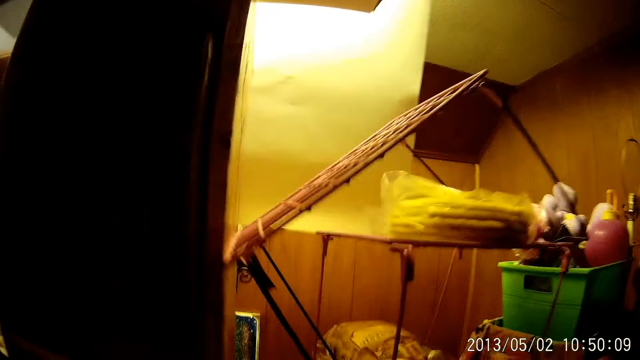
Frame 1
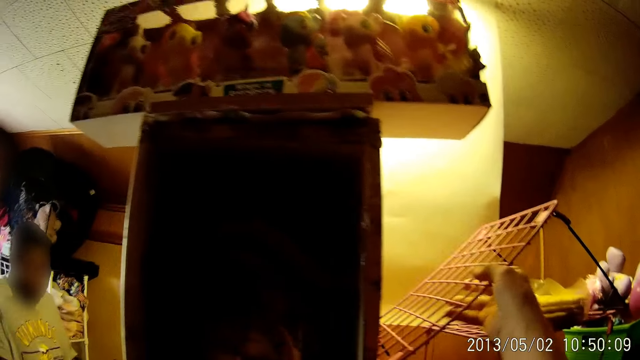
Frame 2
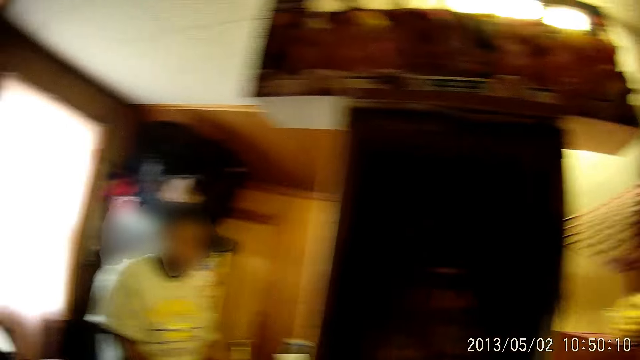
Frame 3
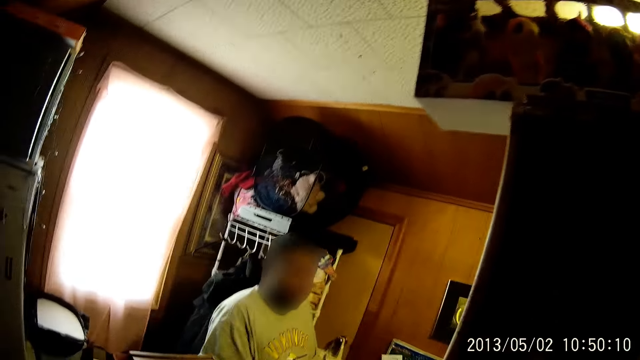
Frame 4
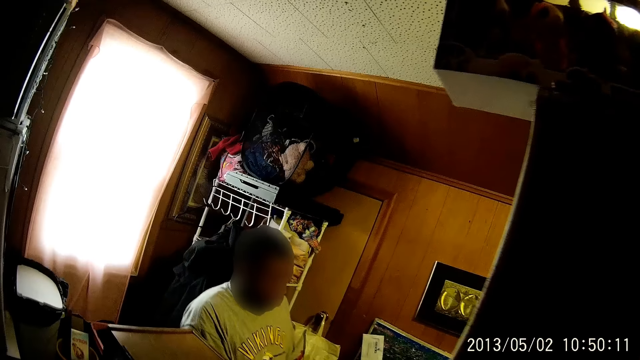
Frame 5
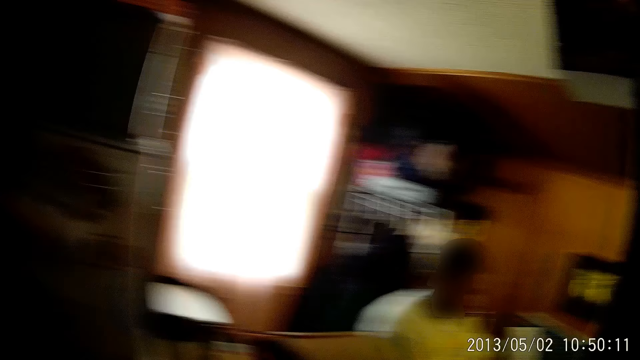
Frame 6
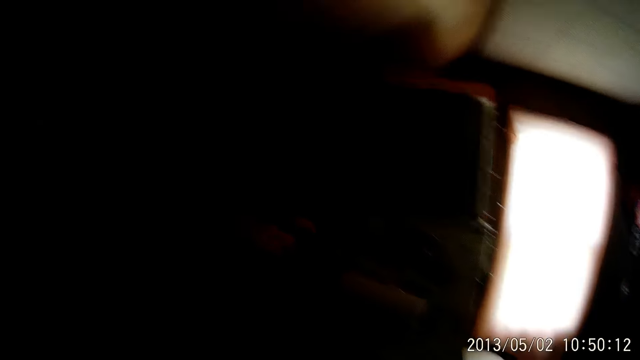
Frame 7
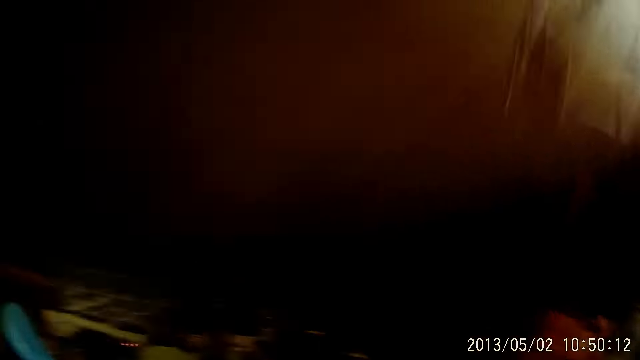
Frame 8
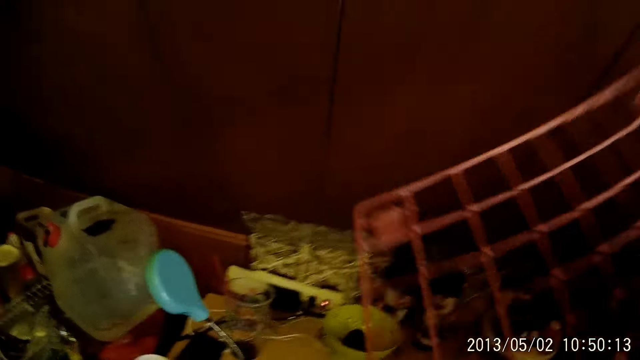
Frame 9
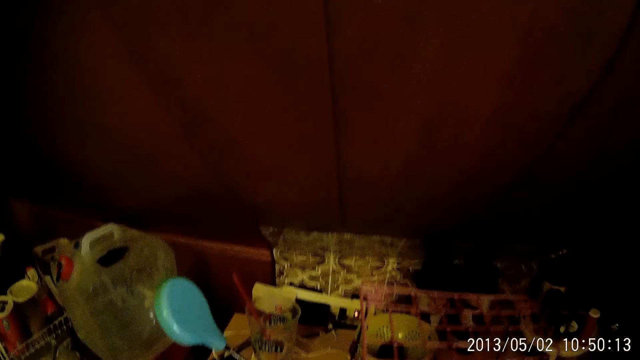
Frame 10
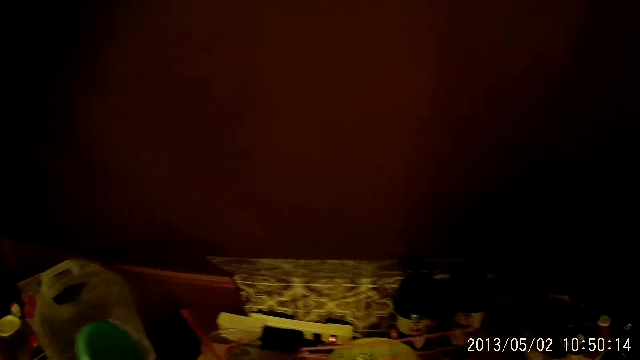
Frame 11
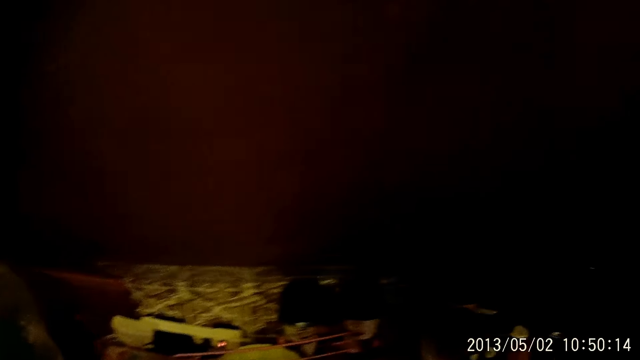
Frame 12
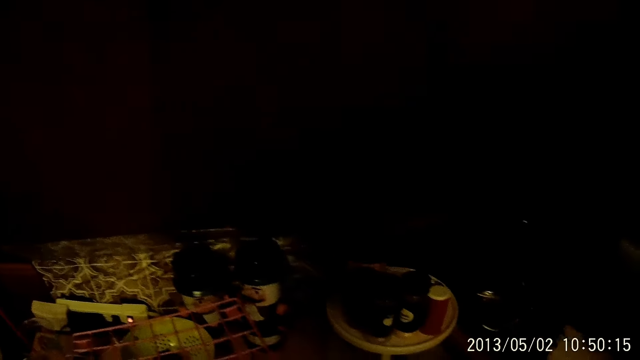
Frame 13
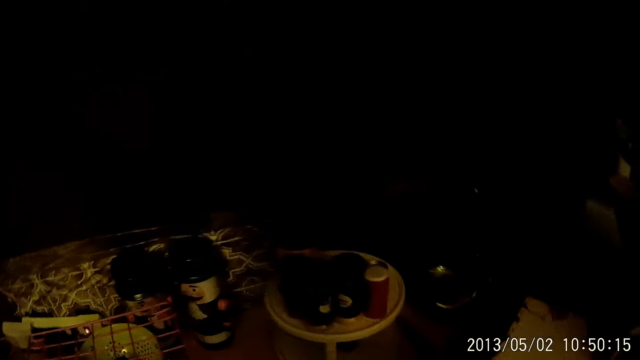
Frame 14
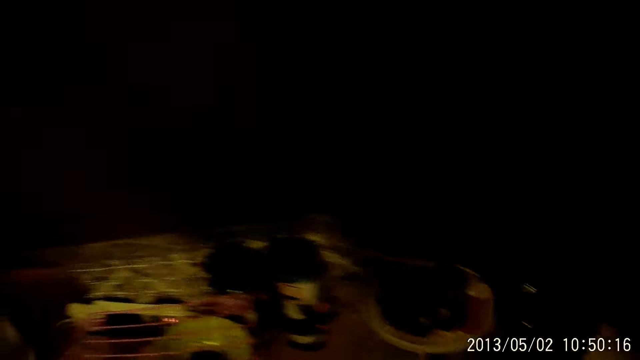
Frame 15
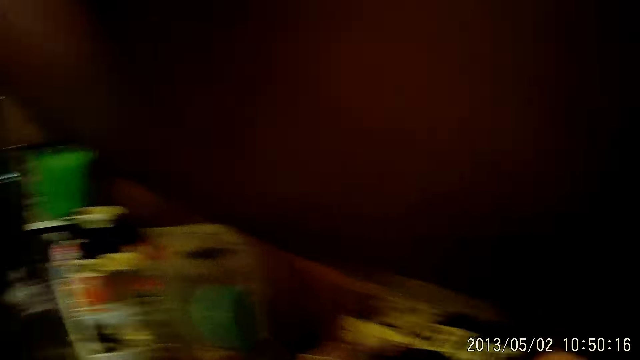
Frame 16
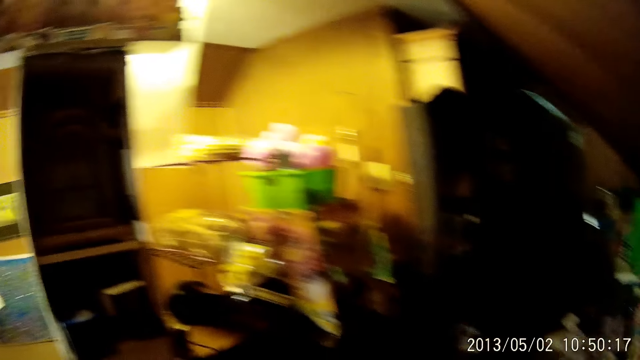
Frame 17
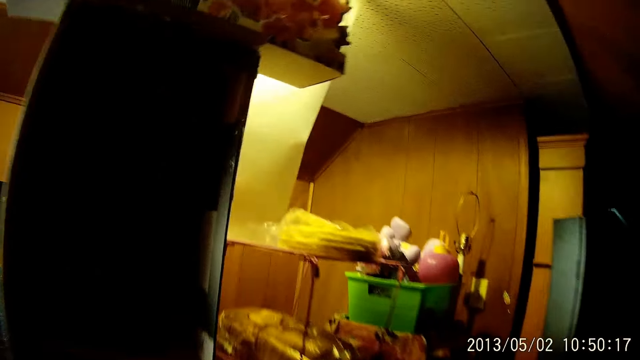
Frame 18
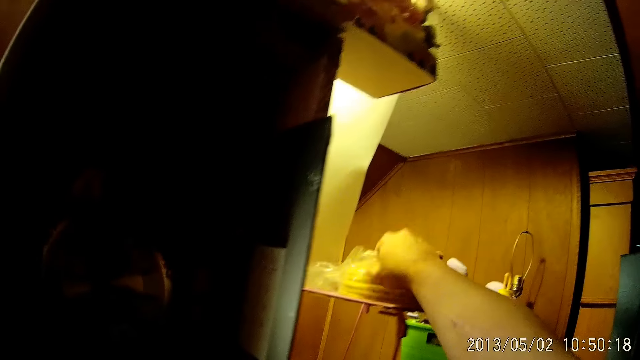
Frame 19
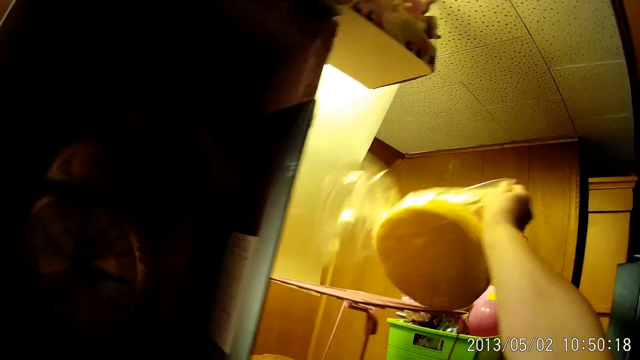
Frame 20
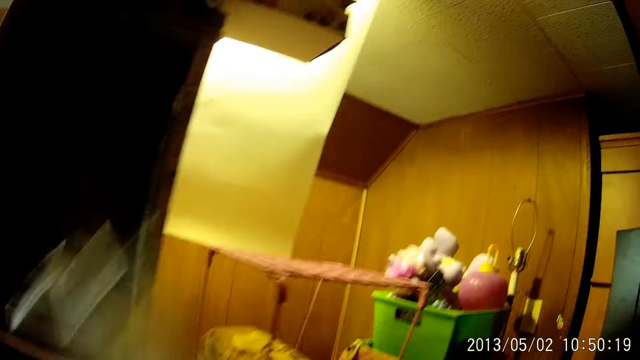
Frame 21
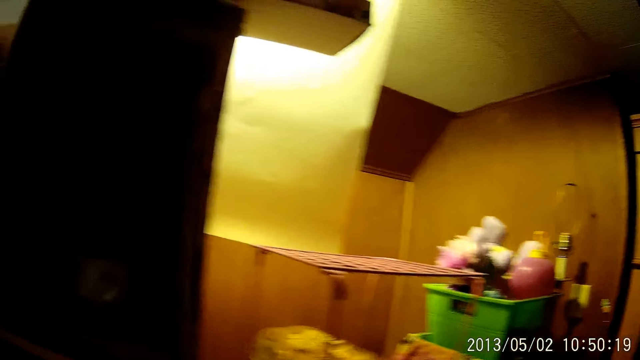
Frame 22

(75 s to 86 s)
The camera wearer picks up a part of the rack. A man kneels on the floor. The camera wearer lifts a fallen rack and walks around. He drops the fallen rack on a platform or table close to the wall in the store. He moves the rack on the table and walks around. He picks up a round bread on the top of a rack with his right hand. He picks up a paper with something on the rack.

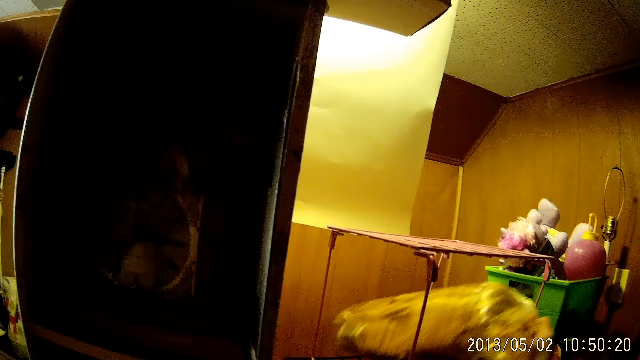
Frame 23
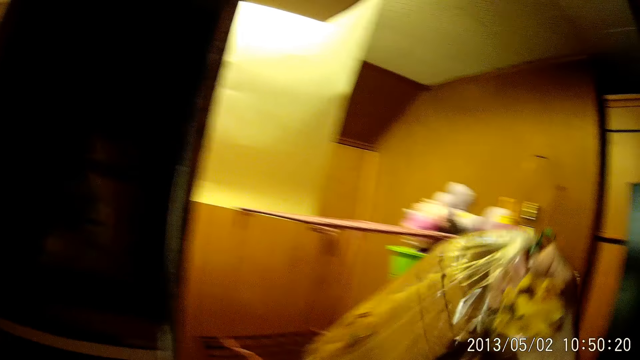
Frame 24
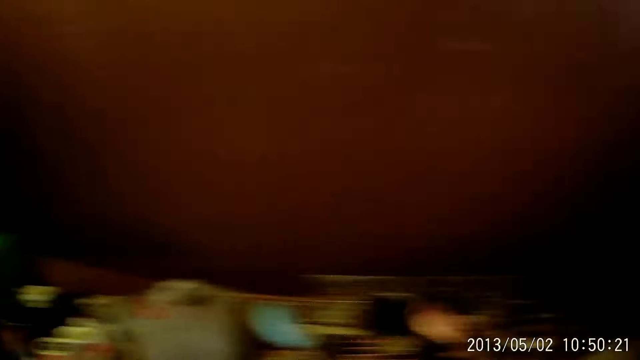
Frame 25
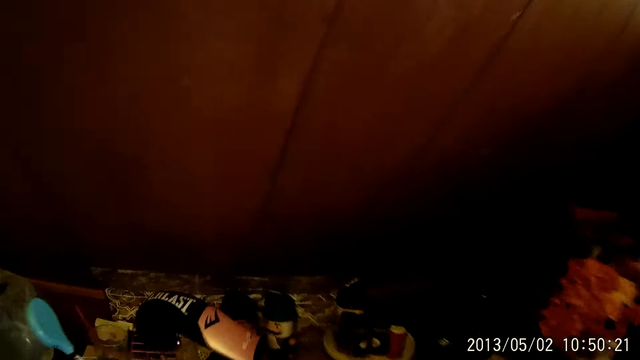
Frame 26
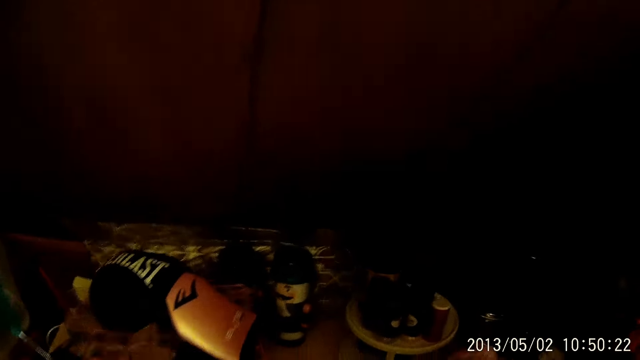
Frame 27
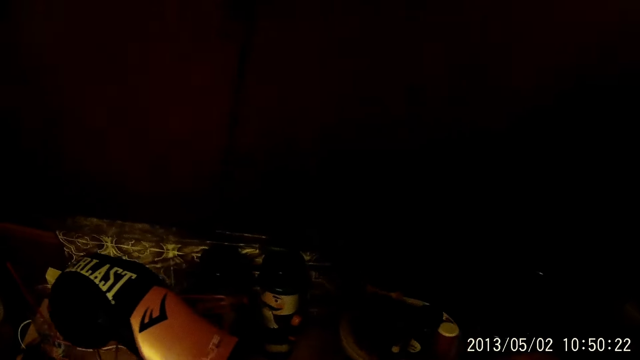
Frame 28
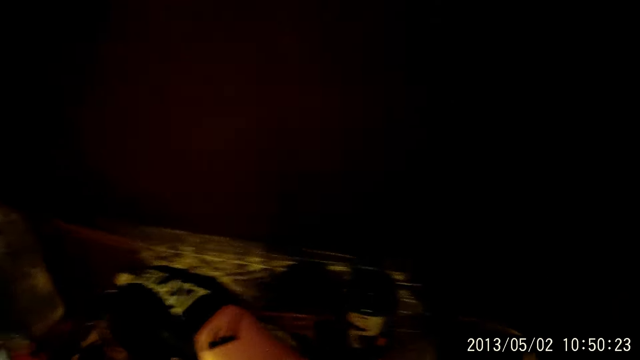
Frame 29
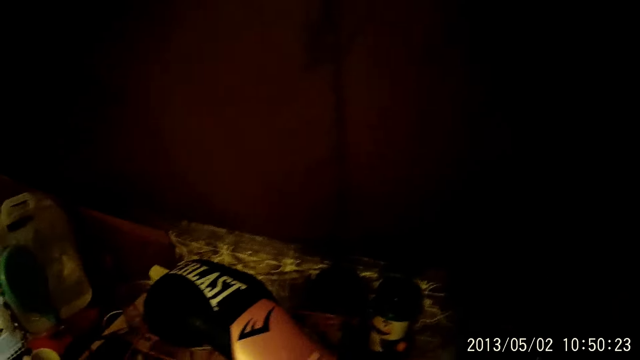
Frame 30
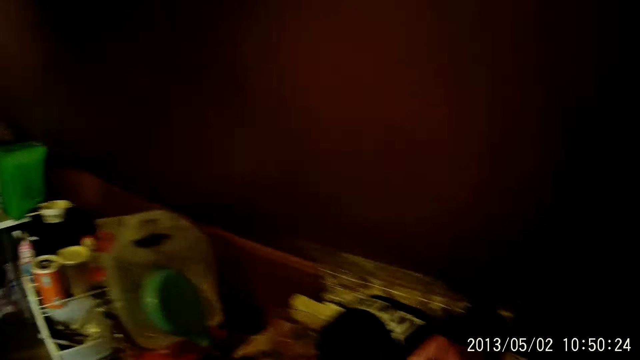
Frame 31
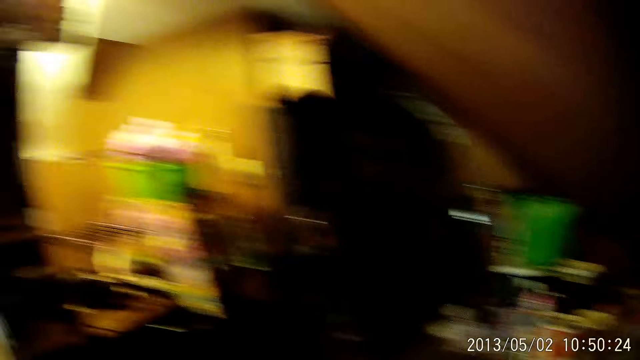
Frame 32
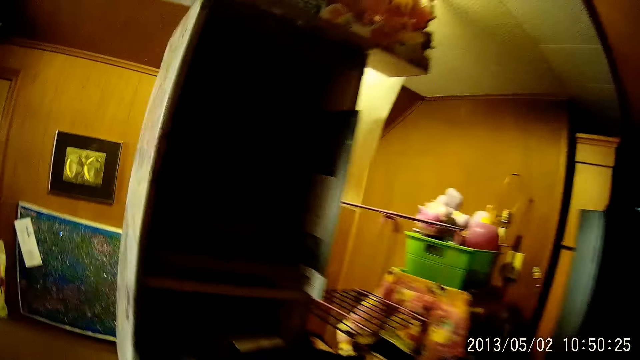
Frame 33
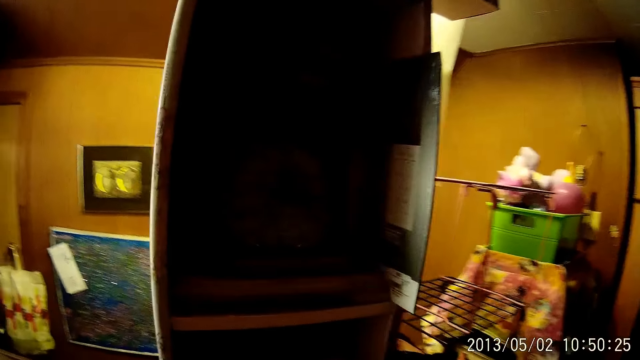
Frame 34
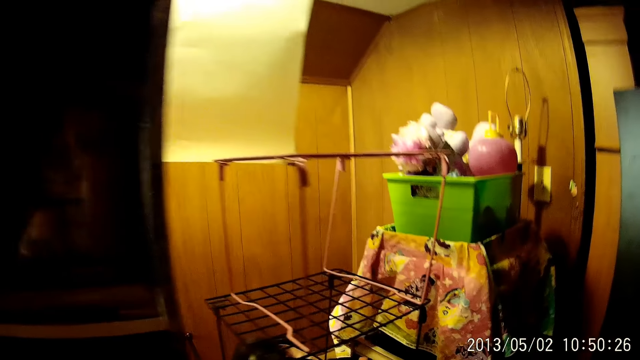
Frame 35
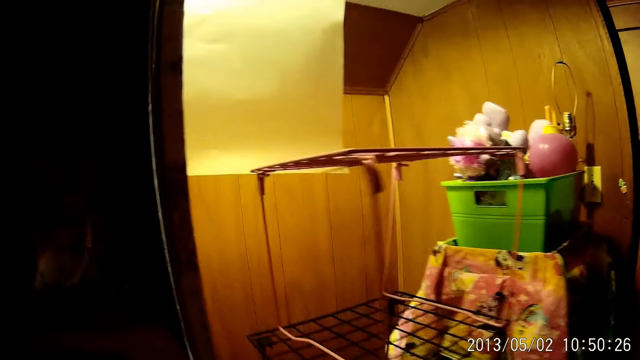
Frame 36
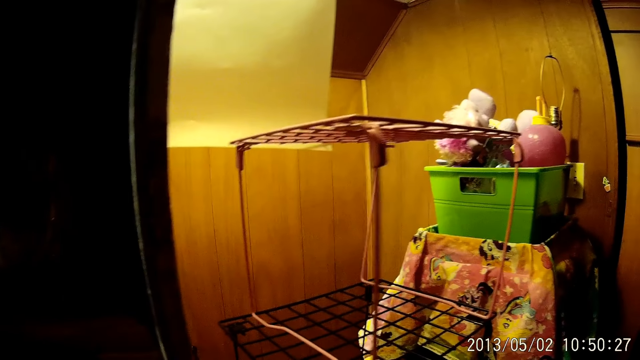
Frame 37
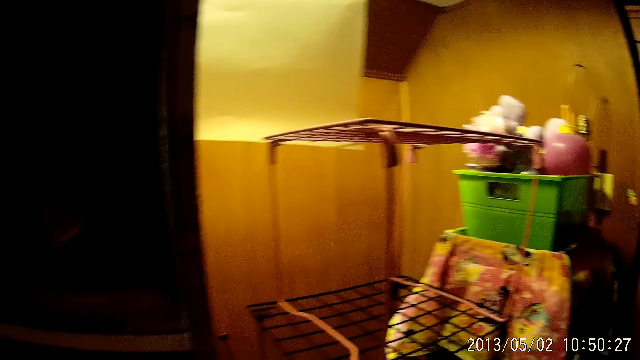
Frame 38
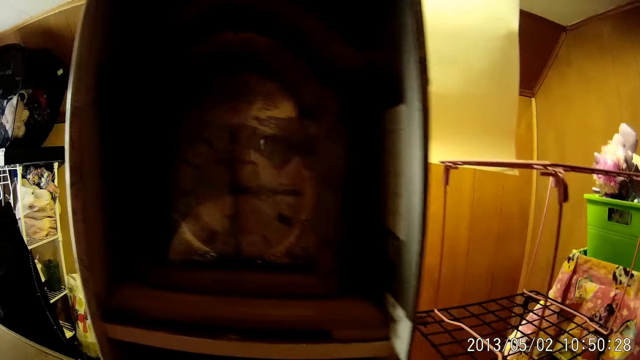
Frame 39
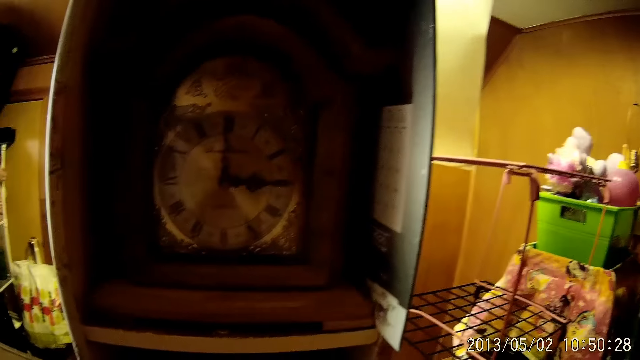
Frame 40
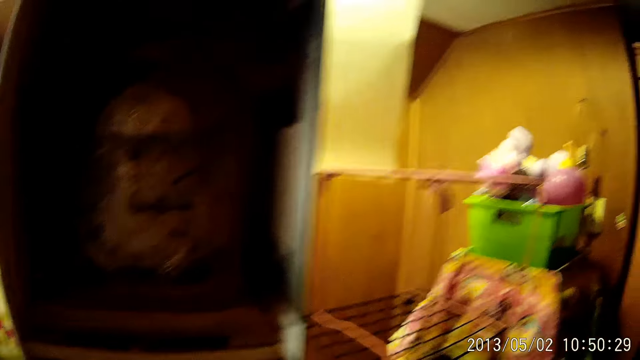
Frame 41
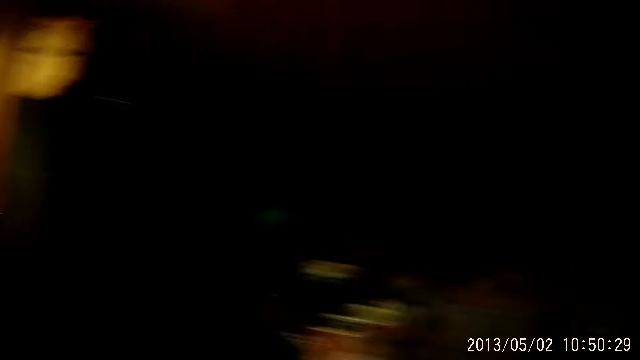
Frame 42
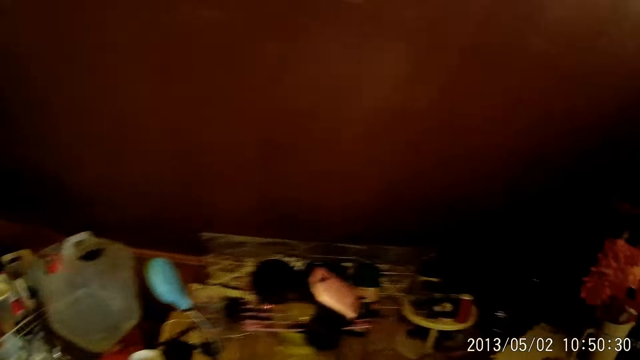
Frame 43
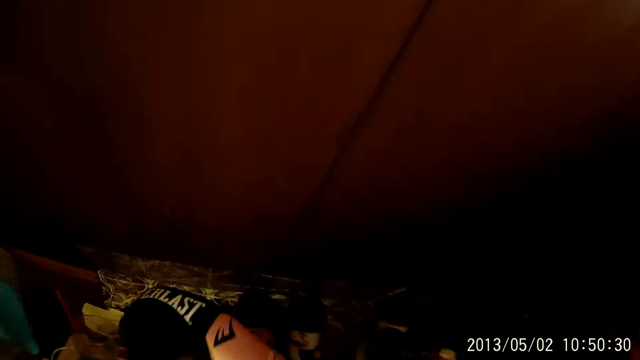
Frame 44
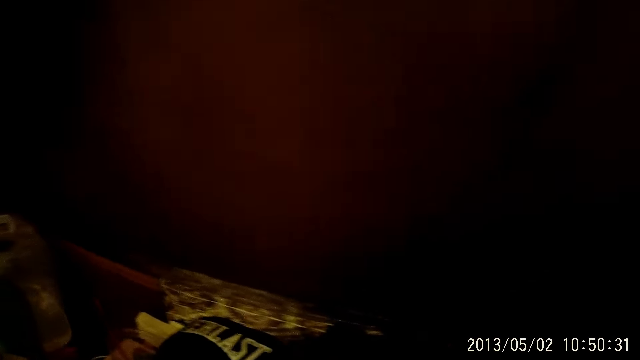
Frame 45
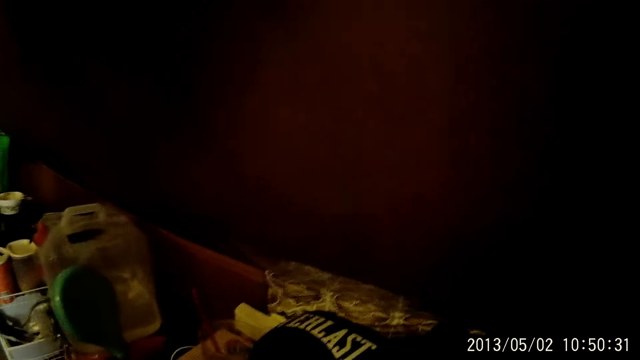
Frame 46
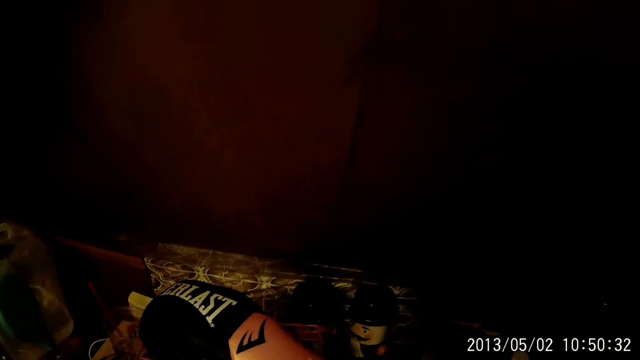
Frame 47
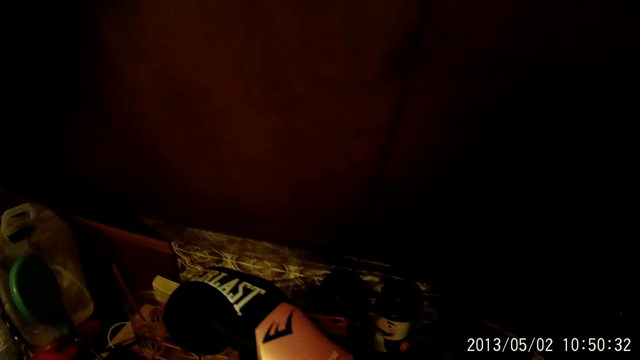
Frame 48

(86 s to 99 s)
The camera wearer picks up a bread in the middle chamber of the rack with his right hand. He moves around, looks around, and walks around. He looks around and walks around. He looks around.
